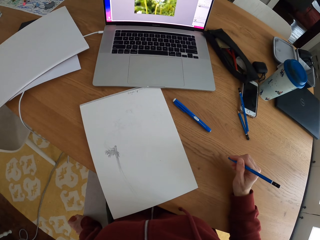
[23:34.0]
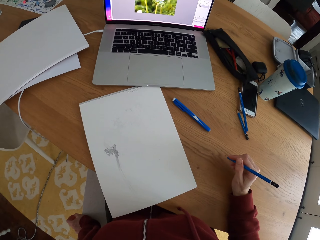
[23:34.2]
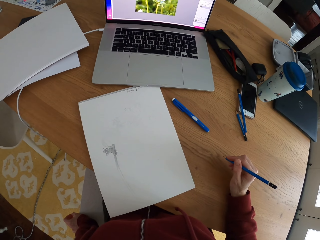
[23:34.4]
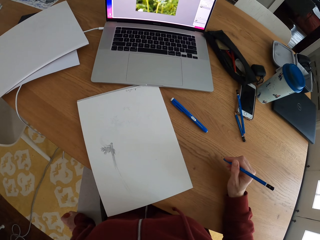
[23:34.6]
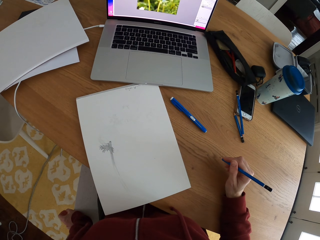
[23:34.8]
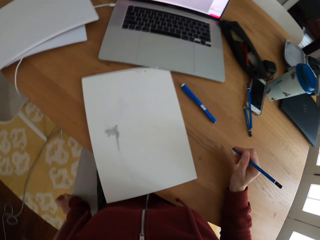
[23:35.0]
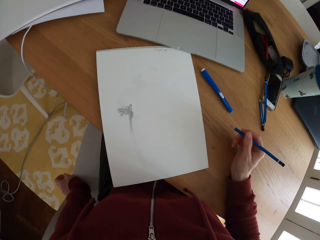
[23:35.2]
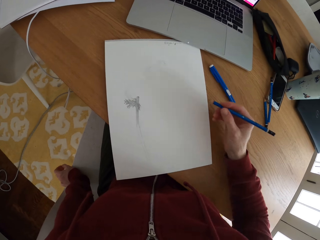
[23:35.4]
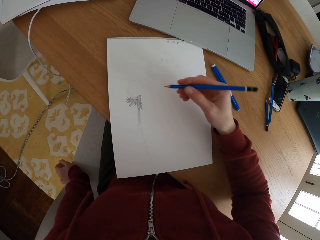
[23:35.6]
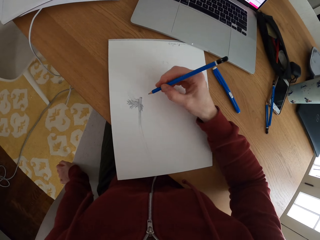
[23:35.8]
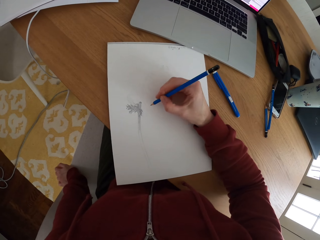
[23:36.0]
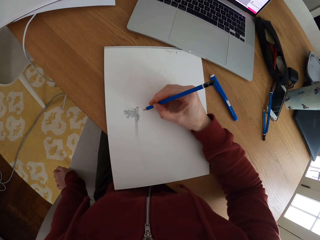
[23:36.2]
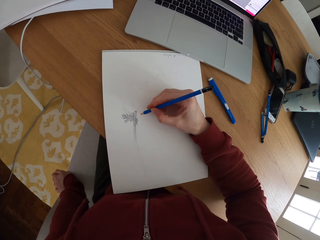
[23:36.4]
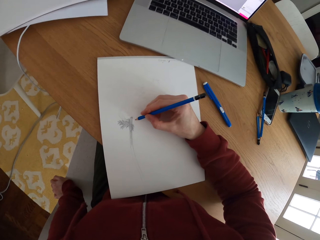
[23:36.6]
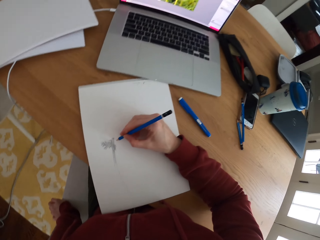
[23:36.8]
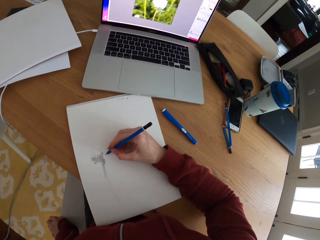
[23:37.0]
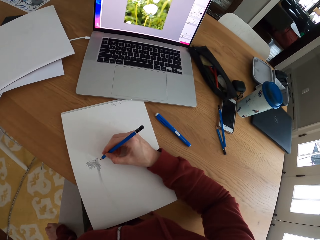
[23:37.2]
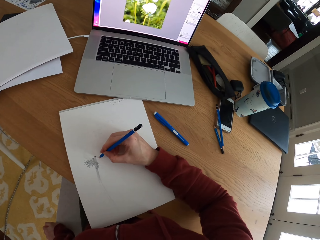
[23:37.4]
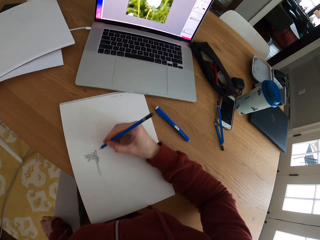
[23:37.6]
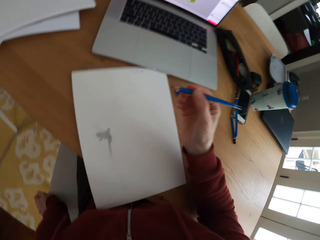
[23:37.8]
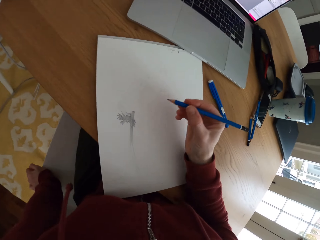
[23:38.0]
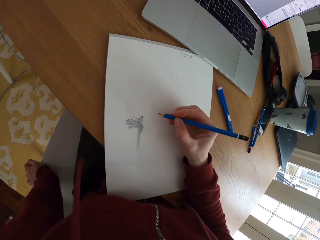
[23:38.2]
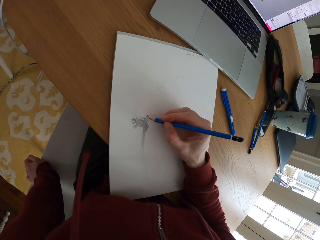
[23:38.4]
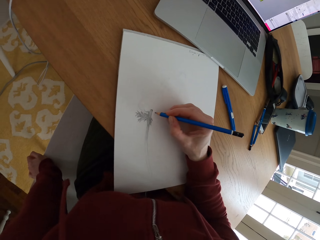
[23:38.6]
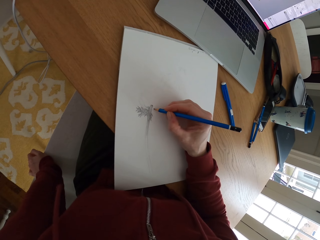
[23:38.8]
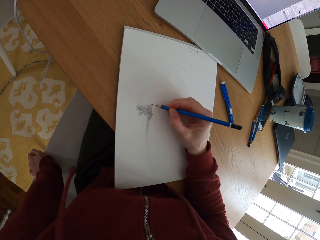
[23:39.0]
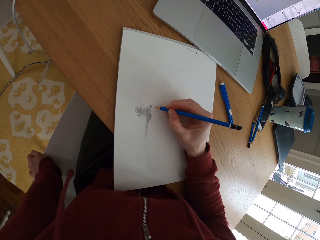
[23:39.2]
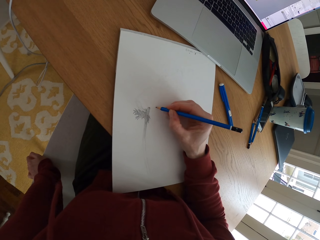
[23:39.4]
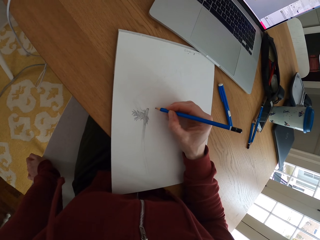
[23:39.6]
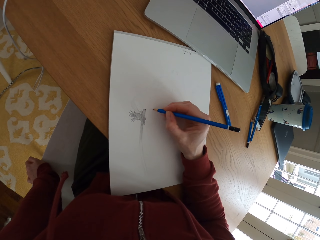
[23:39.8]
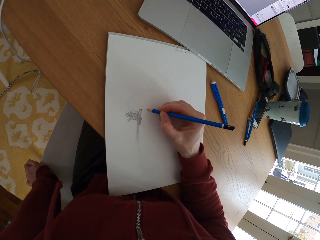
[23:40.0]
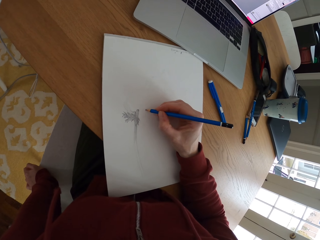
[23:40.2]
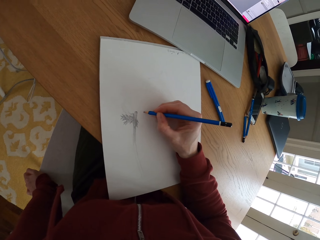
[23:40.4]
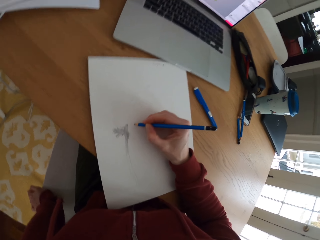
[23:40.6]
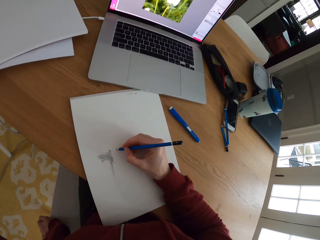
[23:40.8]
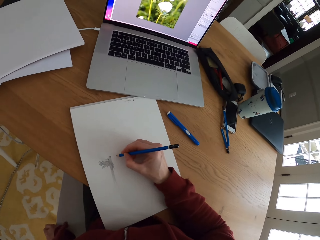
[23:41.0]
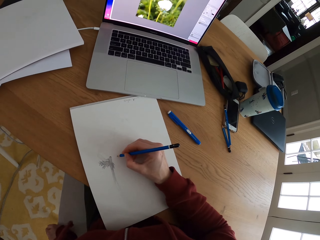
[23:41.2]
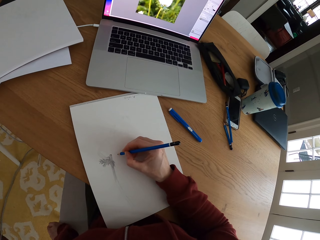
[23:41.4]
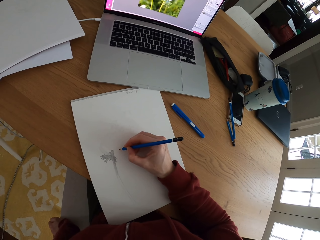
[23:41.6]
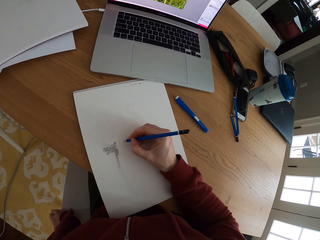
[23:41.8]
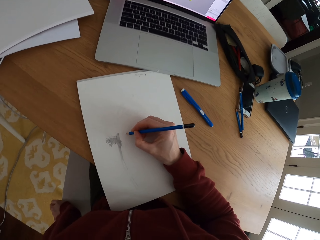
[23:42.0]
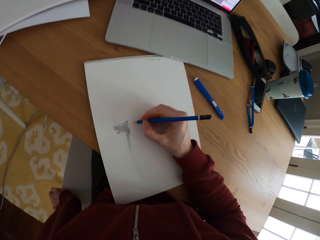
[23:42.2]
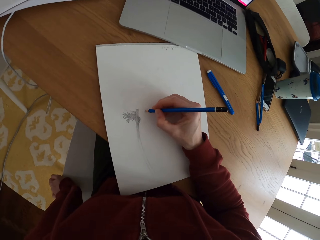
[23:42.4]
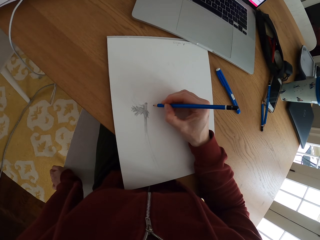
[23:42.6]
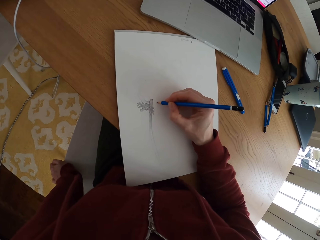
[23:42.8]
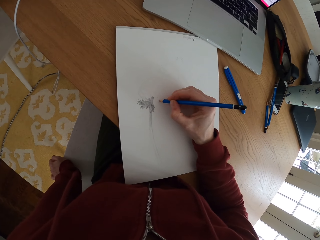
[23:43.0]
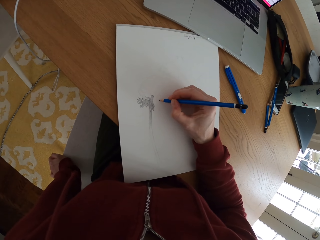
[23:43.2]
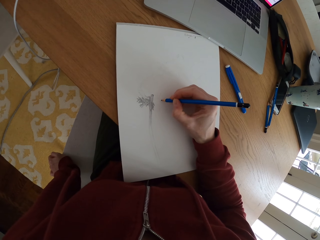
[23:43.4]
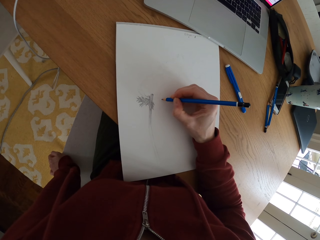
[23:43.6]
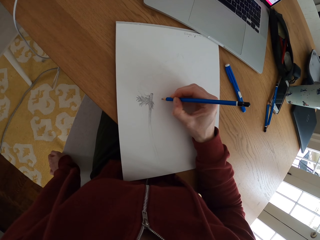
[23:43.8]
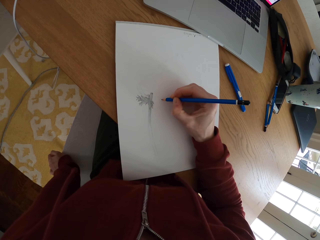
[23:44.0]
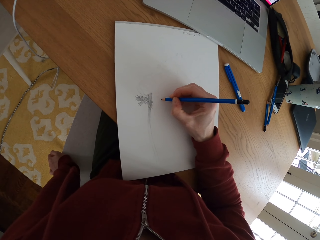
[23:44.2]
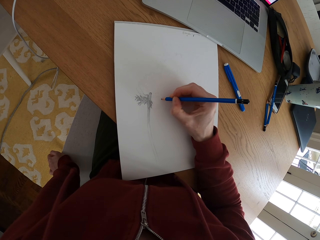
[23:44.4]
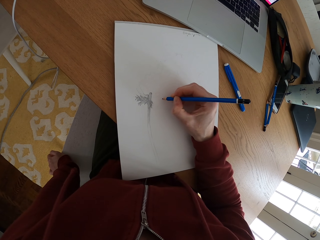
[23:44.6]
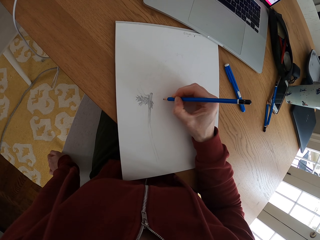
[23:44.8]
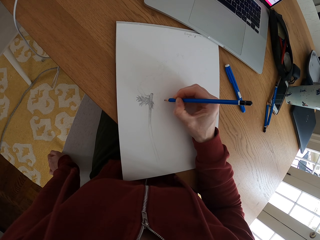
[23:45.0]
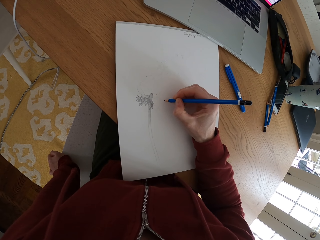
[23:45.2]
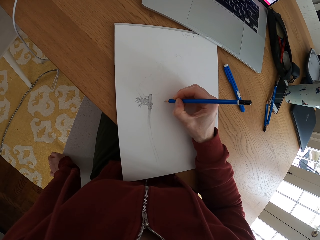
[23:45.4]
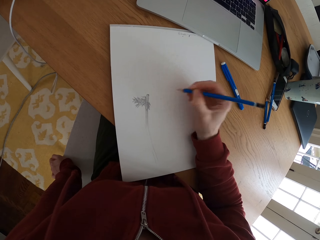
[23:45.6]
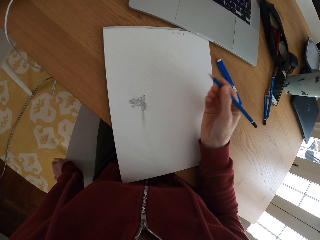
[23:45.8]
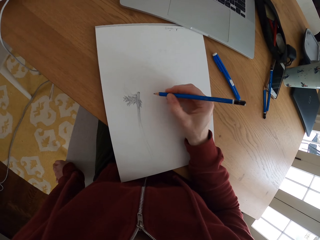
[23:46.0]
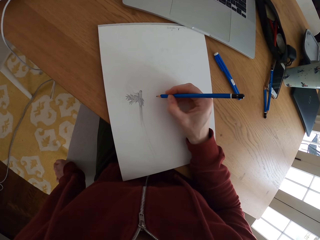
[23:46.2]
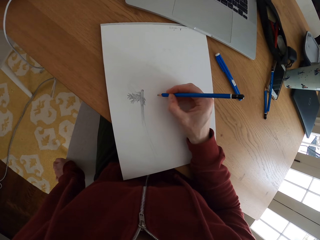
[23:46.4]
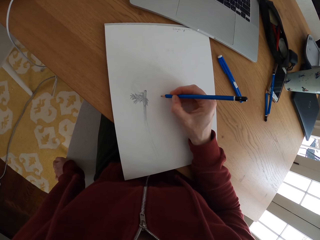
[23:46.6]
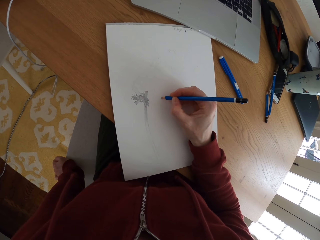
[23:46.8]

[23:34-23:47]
The camera wearer looks at the picture on the laptop screen. They draw on the paper. They draw the picture.

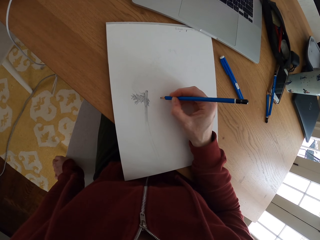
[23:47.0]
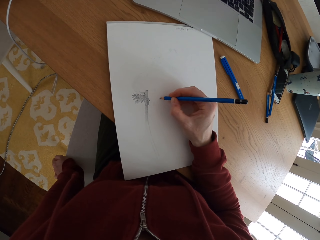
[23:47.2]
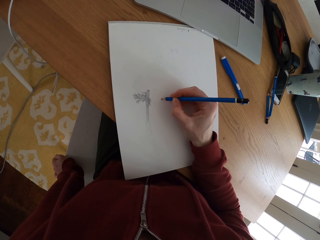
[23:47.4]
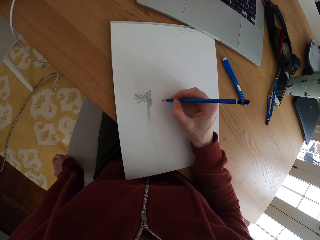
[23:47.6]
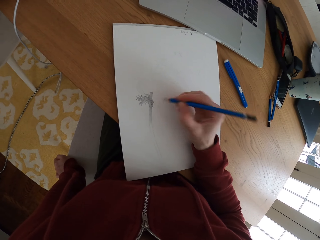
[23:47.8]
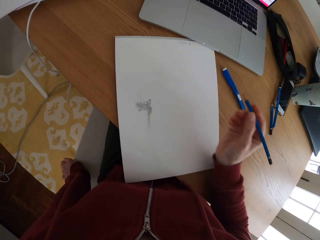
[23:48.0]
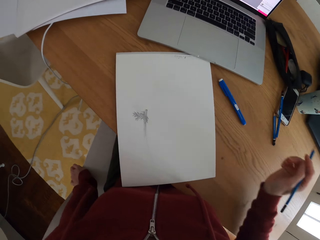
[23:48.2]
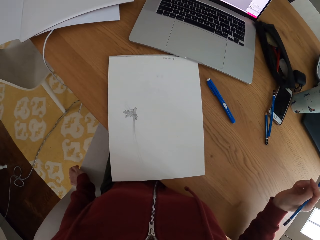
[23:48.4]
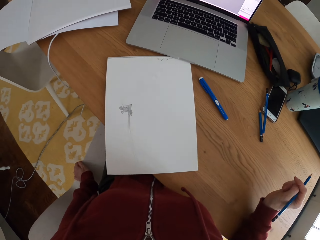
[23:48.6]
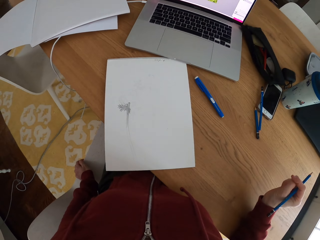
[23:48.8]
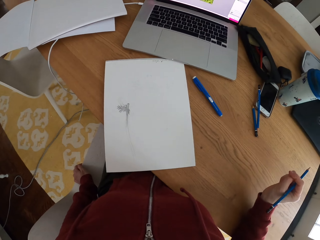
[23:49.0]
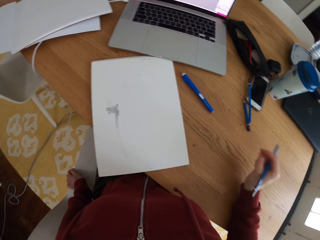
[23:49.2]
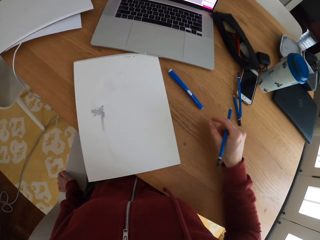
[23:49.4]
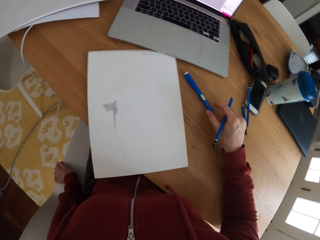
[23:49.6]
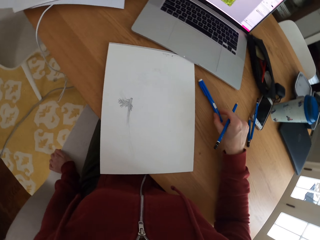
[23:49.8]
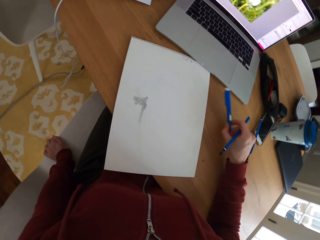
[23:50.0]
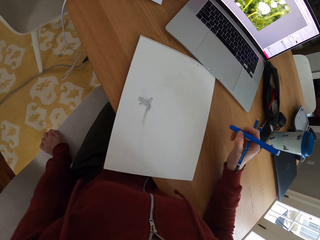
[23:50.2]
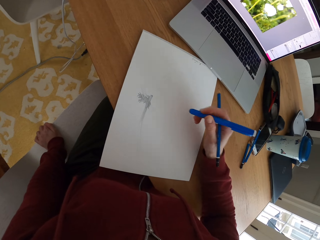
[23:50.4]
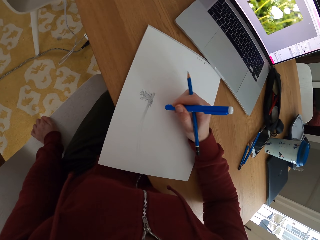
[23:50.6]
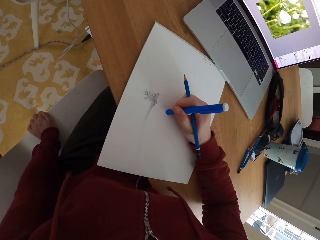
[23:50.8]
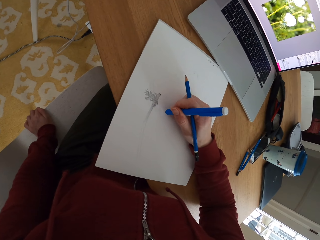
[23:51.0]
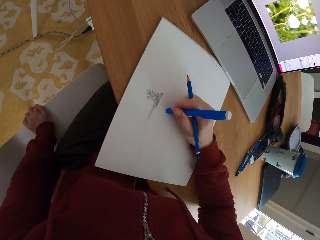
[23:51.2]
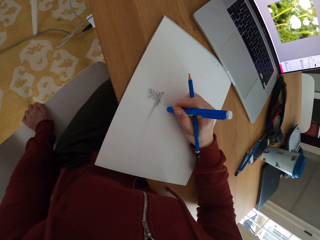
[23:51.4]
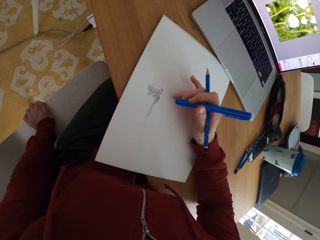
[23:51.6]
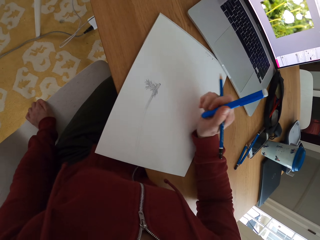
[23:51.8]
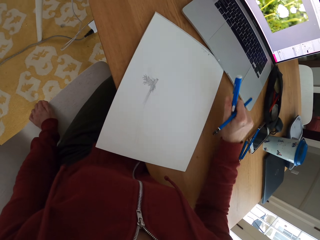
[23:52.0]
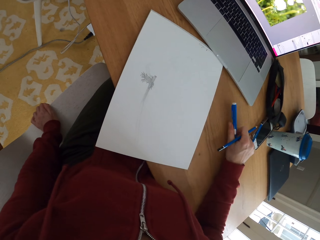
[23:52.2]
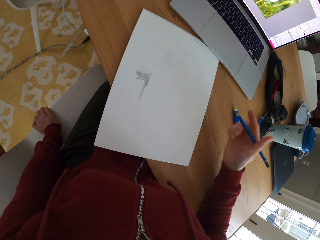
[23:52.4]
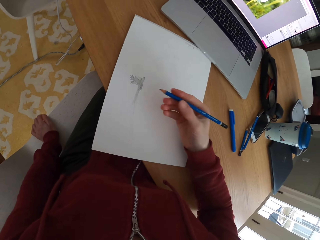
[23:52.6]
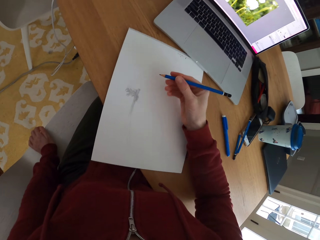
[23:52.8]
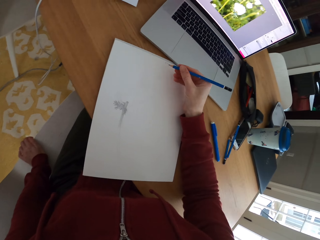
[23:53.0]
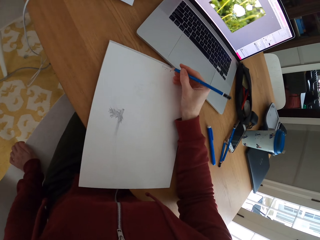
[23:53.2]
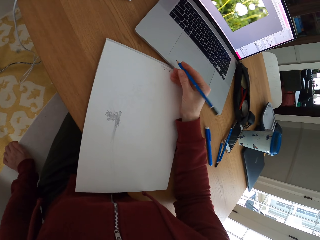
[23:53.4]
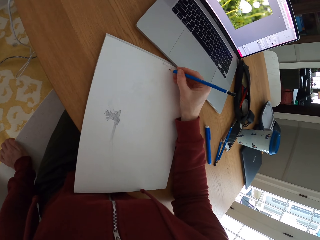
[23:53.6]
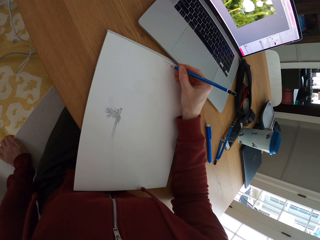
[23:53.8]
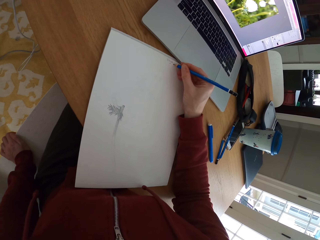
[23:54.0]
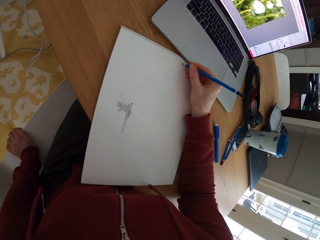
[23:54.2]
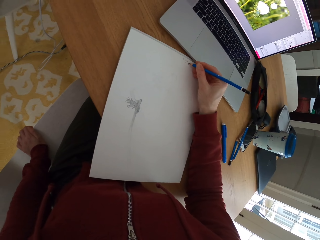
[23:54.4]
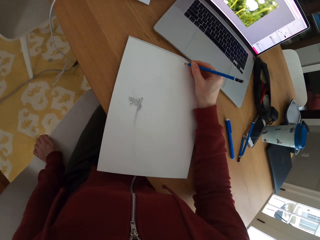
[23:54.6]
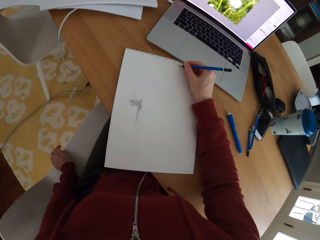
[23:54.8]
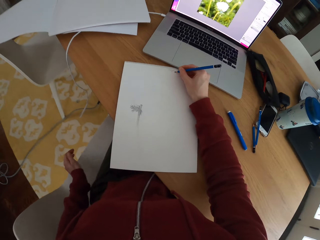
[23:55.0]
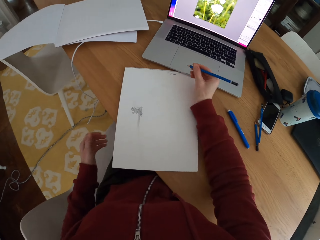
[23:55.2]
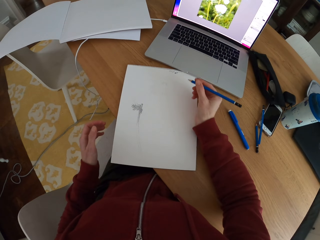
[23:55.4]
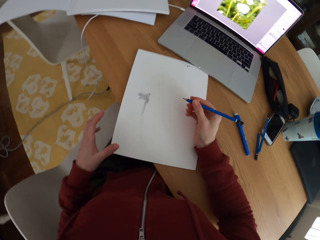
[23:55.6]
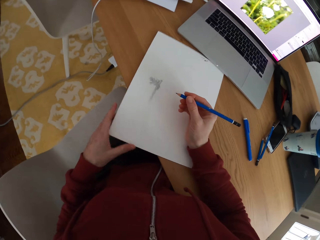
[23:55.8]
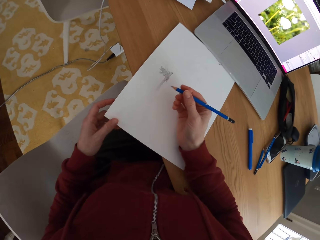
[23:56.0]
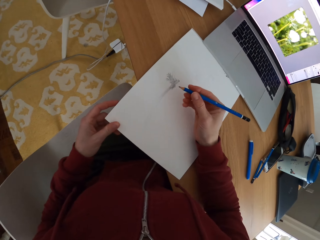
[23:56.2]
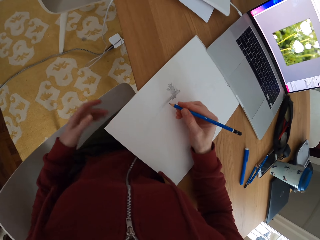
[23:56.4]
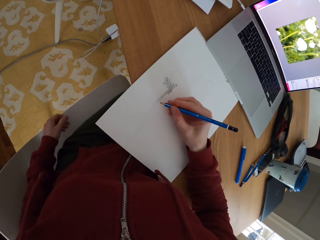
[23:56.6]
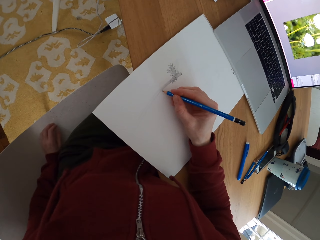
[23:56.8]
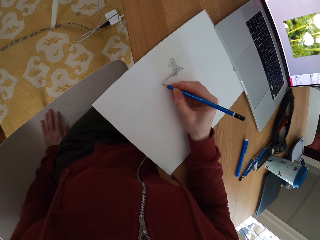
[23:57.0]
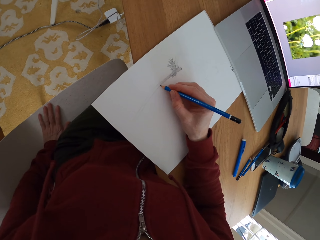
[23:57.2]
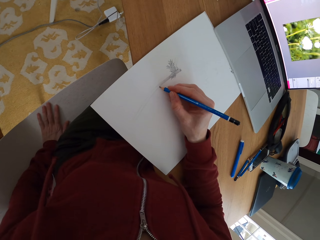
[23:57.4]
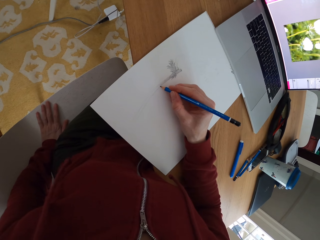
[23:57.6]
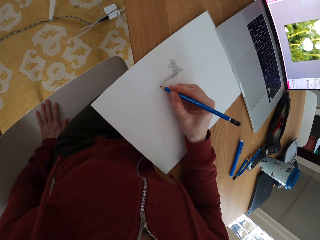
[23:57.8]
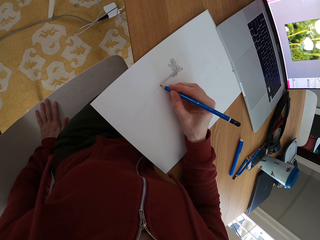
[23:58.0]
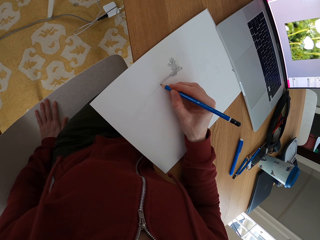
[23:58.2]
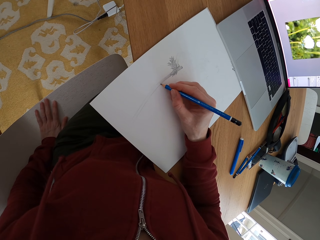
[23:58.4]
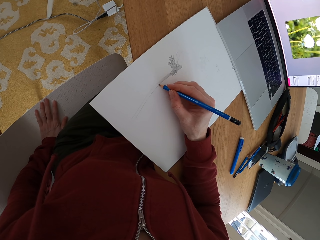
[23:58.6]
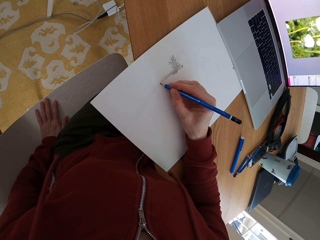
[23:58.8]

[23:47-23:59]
The camera wearer looks at the paper. They pick up a rubber pen. They rub the drawing. They put the rubber pen on the table. They put a mark on the paper. They write on the paper. They hold the paper. They touch the drawing book. They draw on the paper. They touch the chair.
